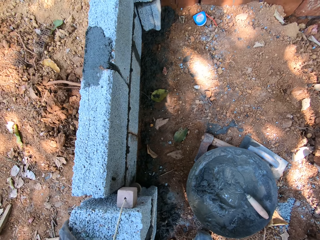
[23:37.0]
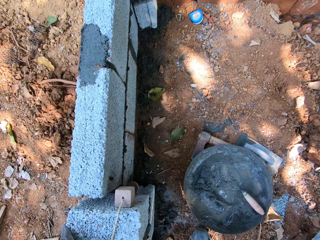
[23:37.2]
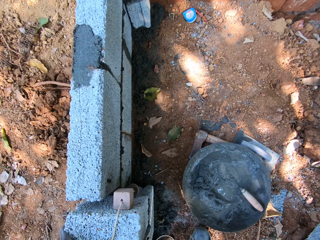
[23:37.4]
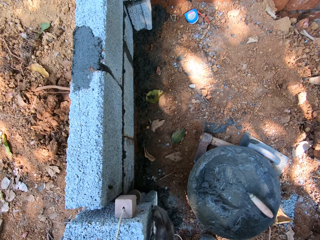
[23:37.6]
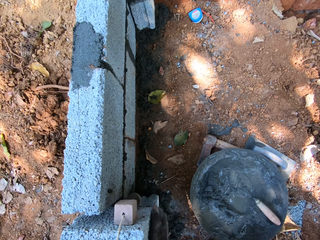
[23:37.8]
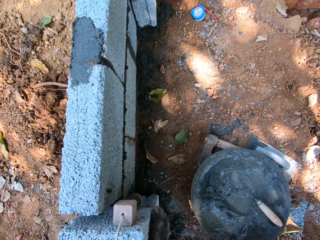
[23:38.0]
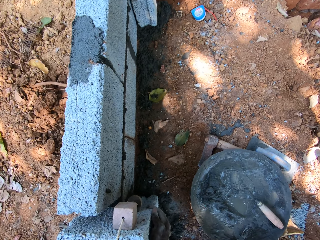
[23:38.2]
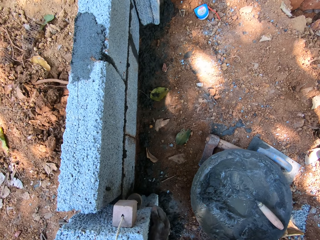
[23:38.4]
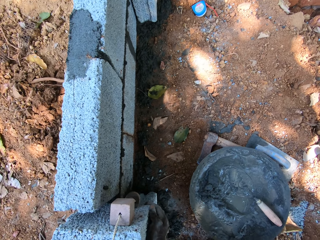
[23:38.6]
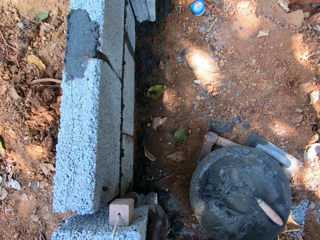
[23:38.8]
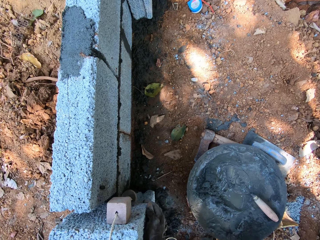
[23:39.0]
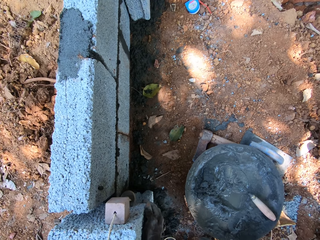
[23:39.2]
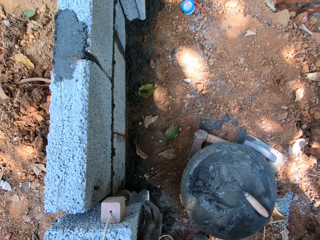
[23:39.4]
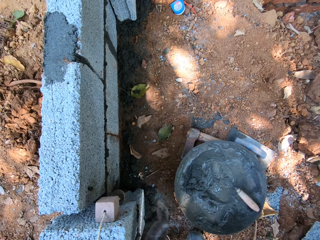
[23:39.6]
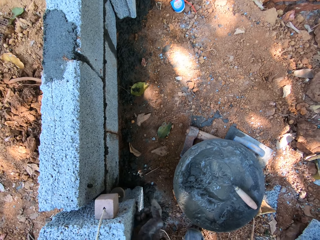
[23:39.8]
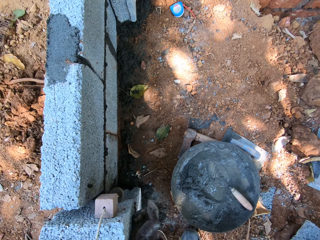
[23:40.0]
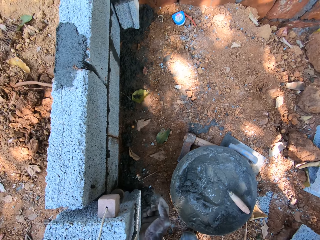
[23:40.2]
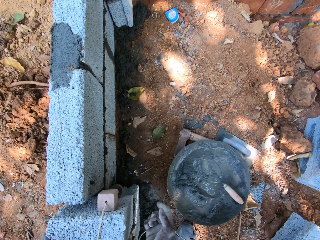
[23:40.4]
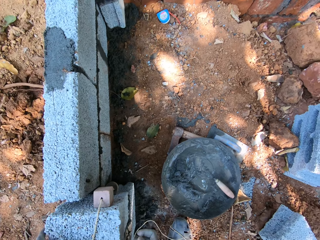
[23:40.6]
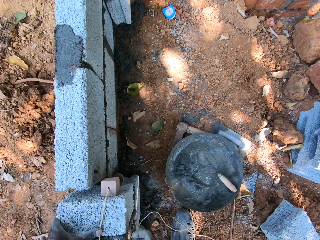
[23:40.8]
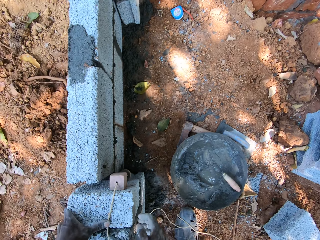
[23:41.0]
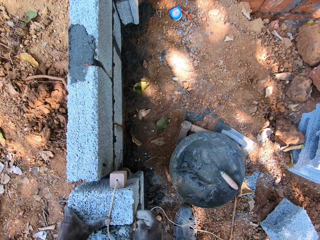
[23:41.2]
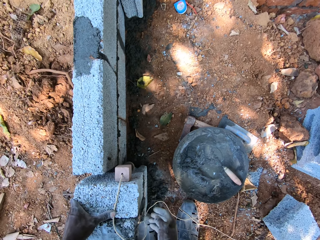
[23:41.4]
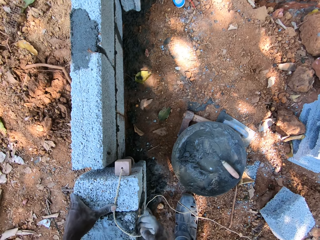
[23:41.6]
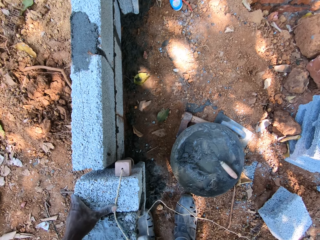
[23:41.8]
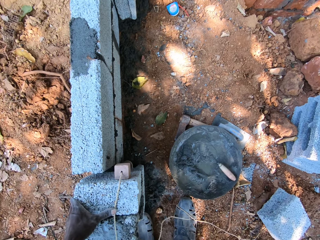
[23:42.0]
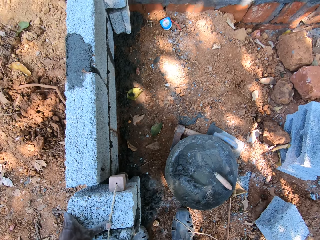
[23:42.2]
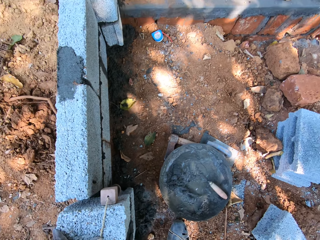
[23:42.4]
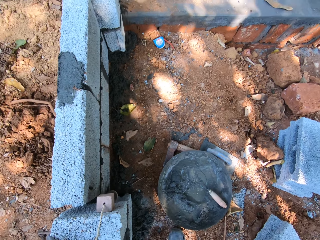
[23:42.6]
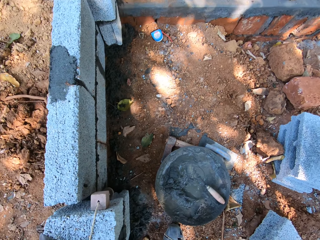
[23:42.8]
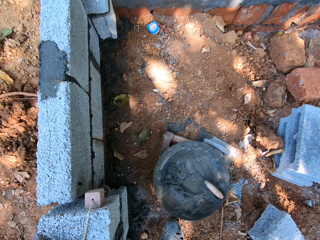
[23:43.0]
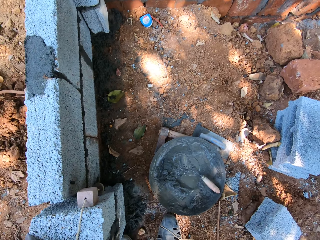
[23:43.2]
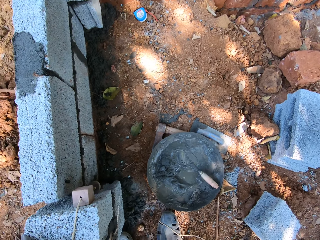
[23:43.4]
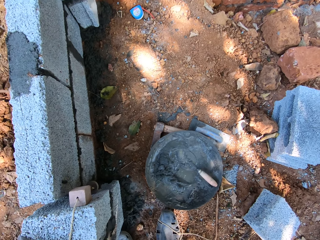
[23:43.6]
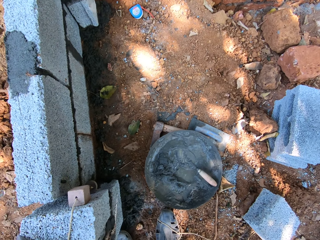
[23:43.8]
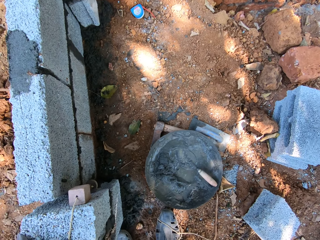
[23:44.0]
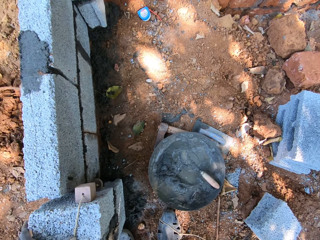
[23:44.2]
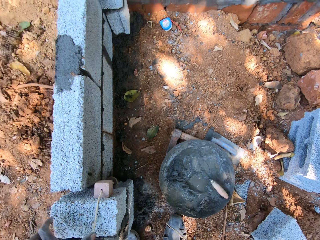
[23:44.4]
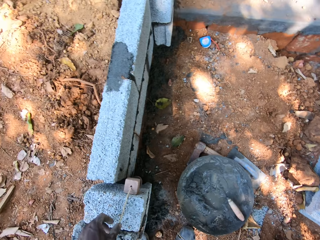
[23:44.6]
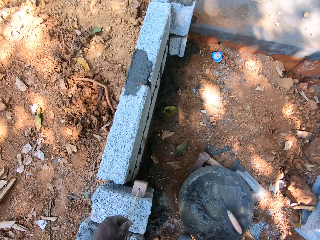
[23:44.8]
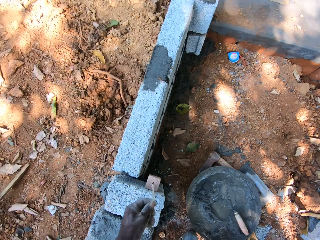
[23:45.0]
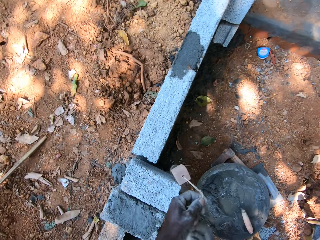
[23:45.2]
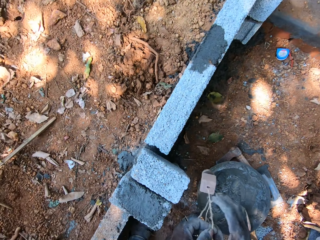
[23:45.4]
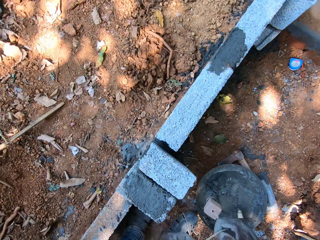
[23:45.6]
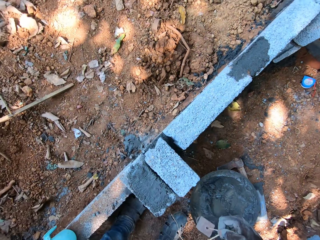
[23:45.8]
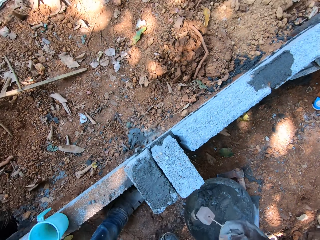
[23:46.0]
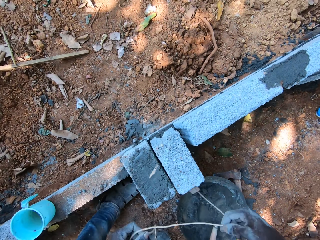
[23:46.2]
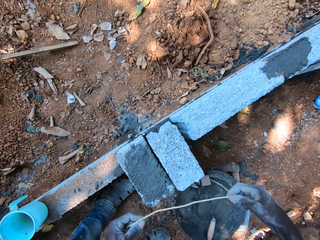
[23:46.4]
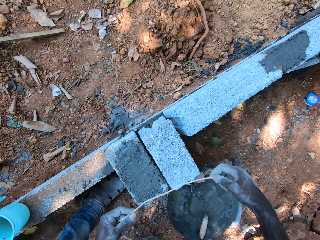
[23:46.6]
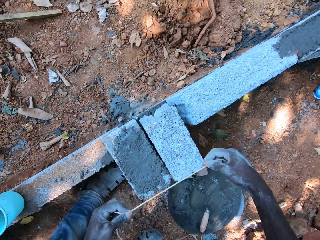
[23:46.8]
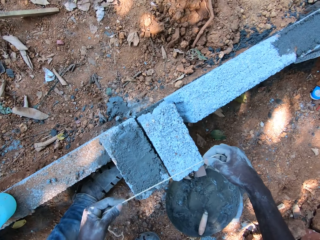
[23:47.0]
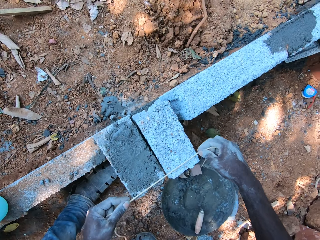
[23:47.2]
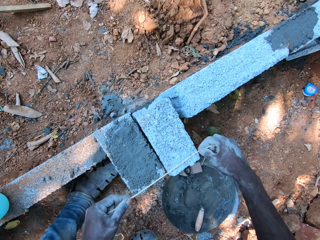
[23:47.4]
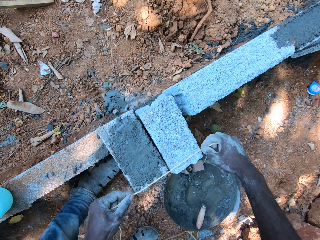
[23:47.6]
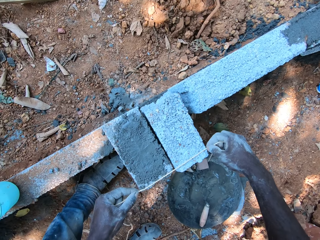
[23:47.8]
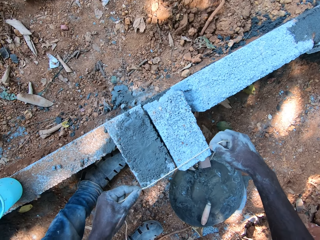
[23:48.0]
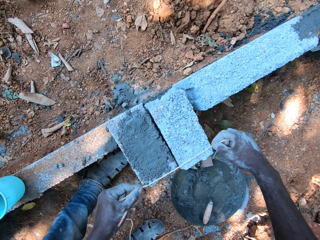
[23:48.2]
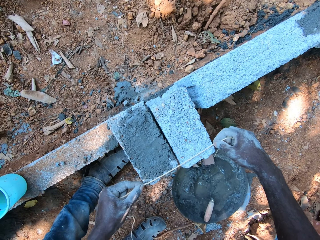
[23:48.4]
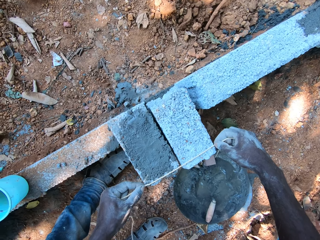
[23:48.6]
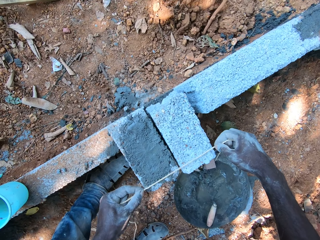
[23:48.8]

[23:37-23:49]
The camera wearer adjusts the block on the fence with his left hand. He adjusts the block on the fence with both hands. He hits the fragment of block on the fence with his right hand. He touches the fragment of block on the fence with his right hand. He pulls the plumbing rope or plummet rope on the fence with his right hand. He removes the plumbing rope from the fence with his left hand. He stretches the plumbing rope with both hands. He puts the plummet rope on his right hand. He sets the plumbing rope in his hands on the fence.

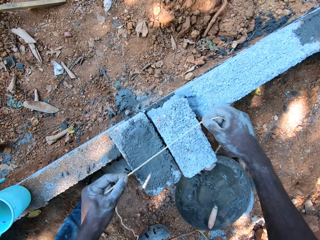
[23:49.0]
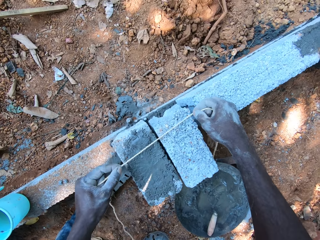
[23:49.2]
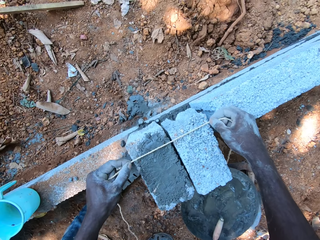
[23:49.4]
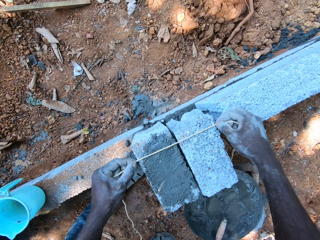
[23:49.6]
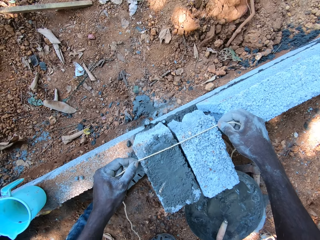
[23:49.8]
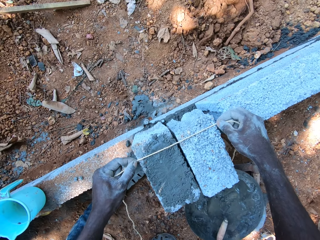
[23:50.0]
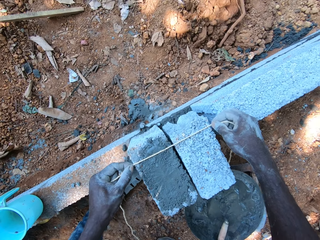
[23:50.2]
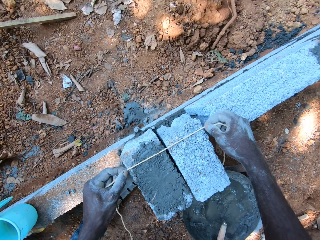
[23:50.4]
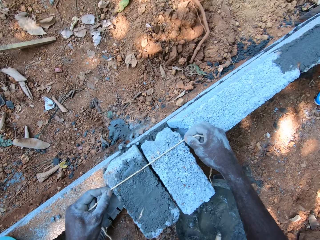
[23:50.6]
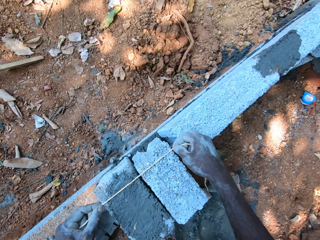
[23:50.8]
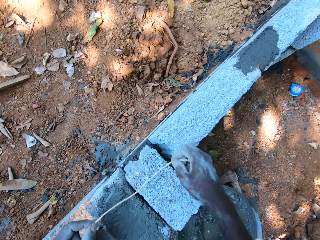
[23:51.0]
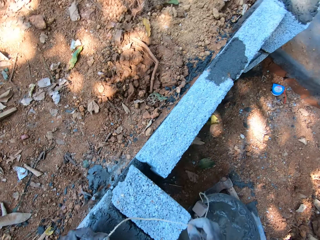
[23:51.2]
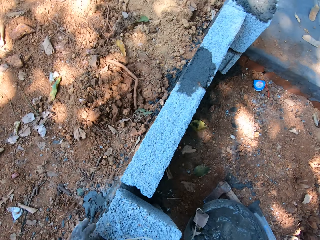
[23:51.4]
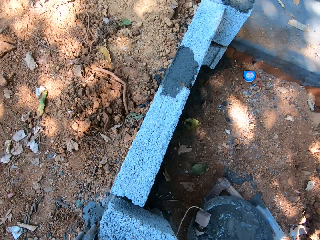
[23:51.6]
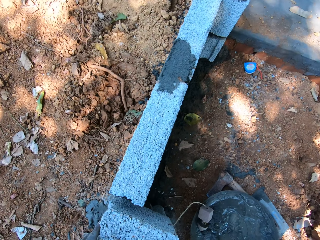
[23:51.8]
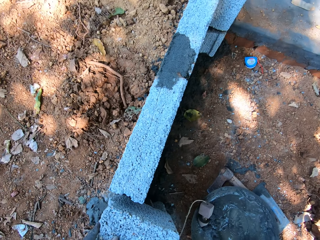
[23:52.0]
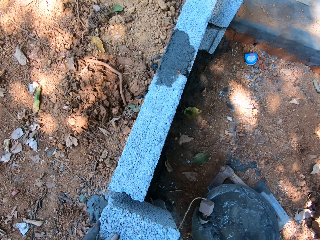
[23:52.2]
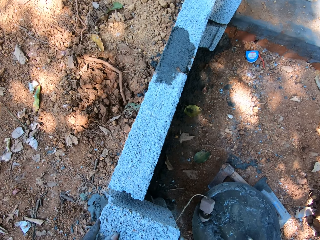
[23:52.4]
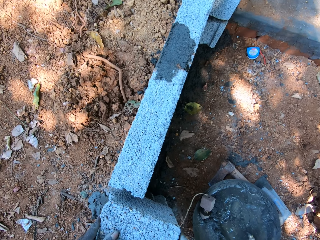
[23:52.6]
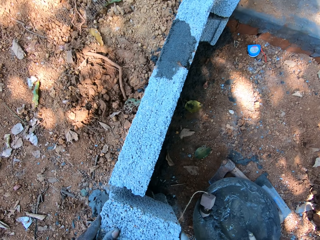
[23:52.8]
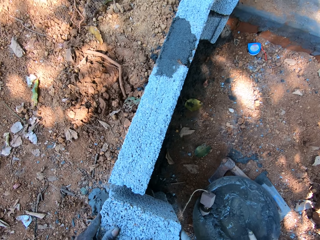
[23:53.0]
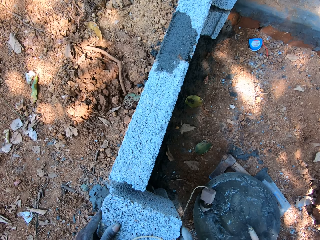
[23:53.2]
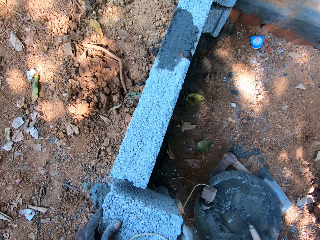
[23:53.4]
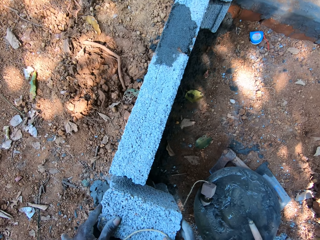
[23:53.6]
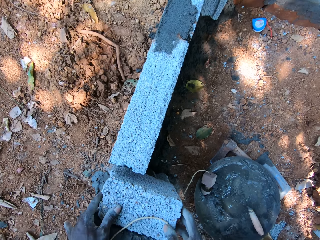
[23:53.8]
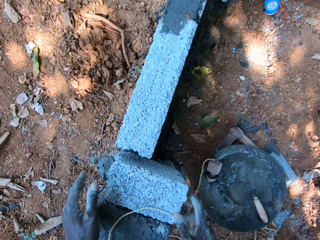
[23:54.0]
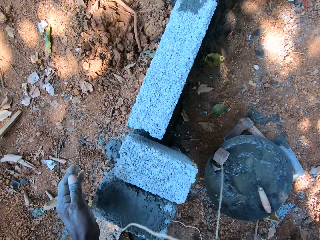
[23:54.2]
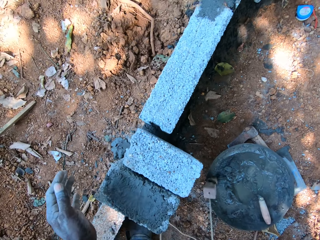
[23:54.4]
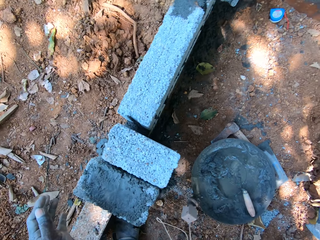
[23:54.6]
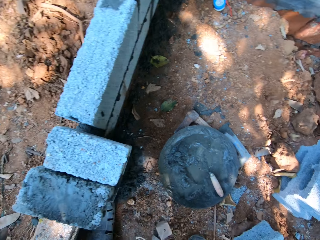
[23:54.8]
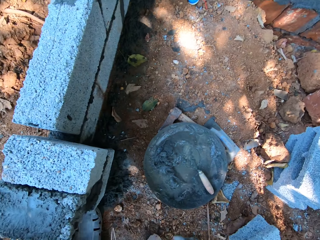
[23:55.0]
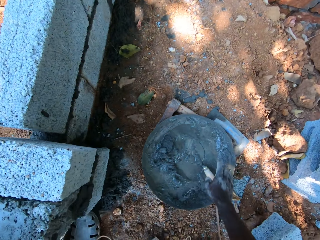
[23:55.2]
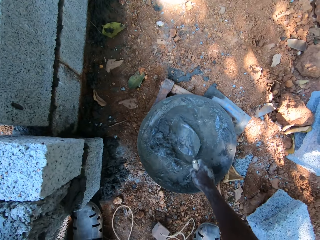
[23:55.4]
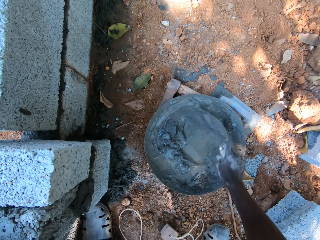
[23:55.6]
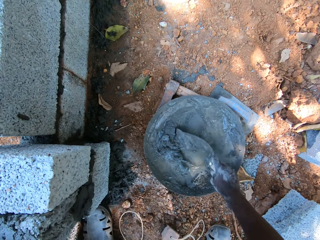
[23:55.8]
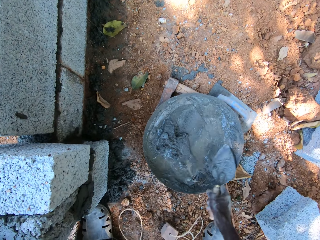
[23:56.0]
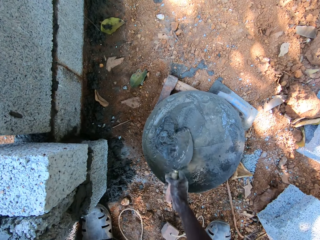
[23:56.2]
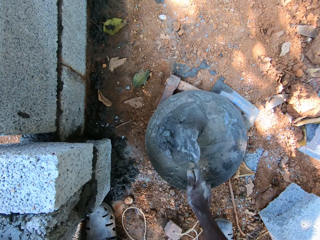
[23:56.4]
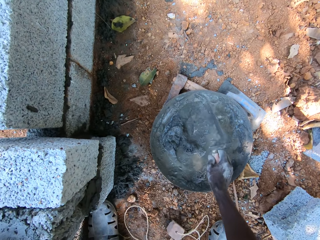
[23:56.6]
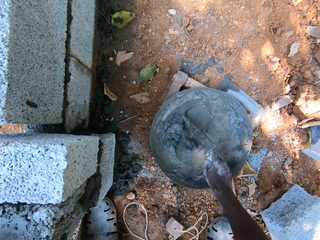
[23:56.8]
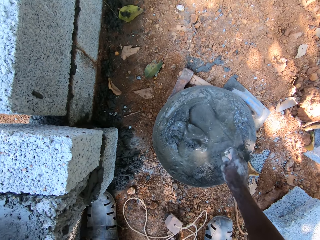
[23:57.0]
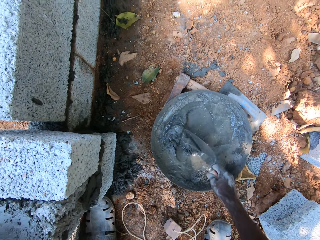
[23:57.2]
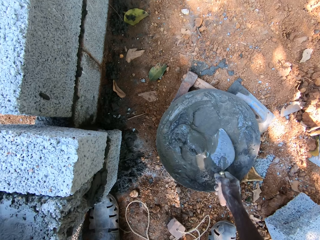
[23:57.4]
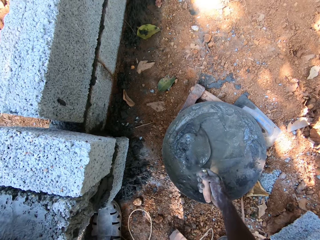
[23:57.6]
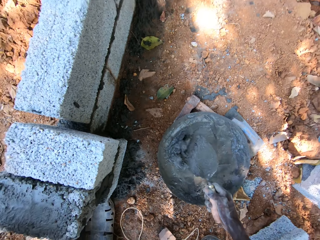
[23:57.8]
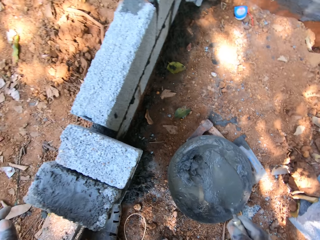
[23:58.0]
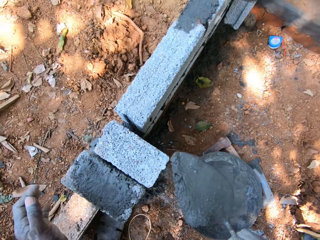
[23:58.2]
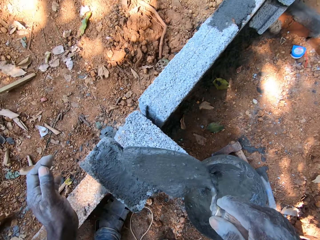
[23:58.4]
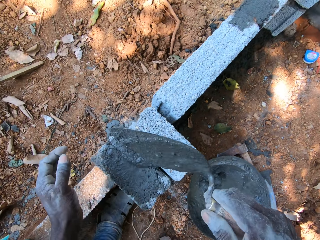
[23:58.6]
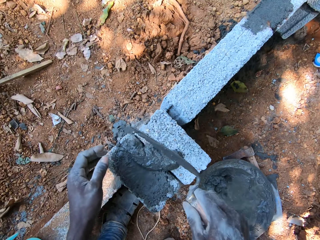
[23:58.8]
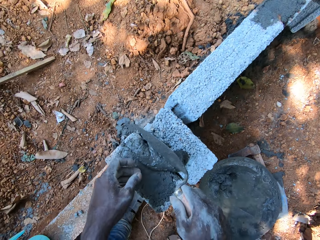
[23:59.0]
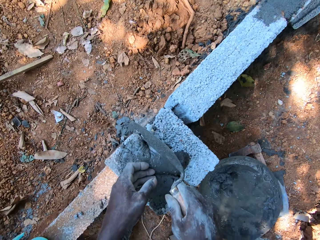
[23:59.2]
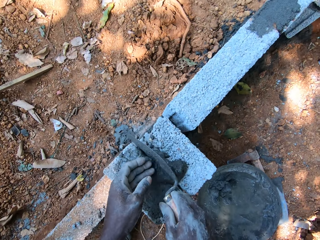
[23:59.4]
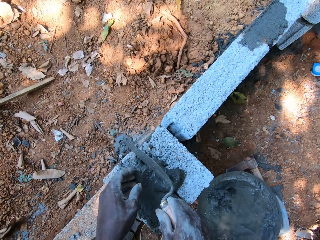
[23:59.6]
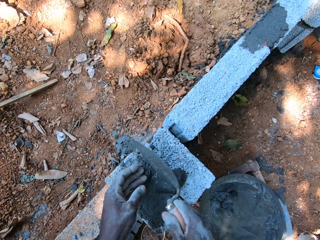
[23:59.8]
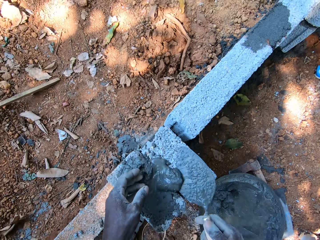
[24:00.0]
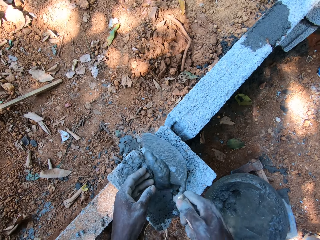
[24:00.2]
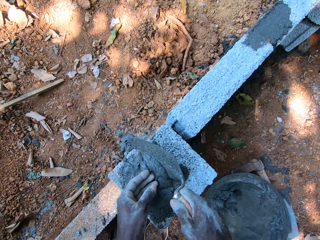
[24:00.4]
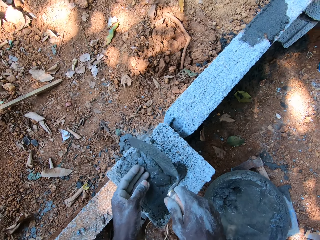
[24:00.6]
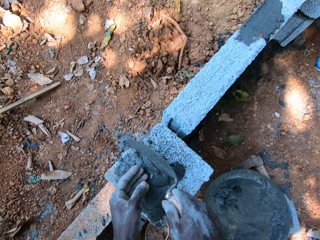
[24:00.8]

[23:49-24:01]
The camera wearer moves the plumbing rope in his hands on the fence. He puts the plummet rope on the stone. He removes the plumbing rope from the fence with both hands. He adjusts the block on the fence with both hands. He removes the rope from the fence with his right hand and removes his left hand from the fence. He drops the rope in his right hand on the ground. He pulls the plummet rope. He picks up a trowel. He stirs mortar in the pan with the trowel in his right hand. He packs mortar from the pan with the trowel in his right hand. He pours the mortar in the trowel in his right hand on the fence. He applies the mortar on the fence with the trowel in his right hand and his left hand.
